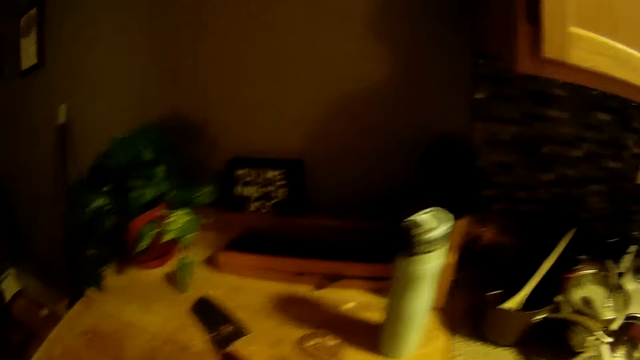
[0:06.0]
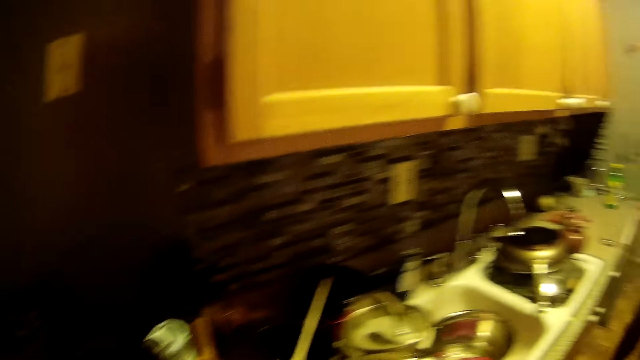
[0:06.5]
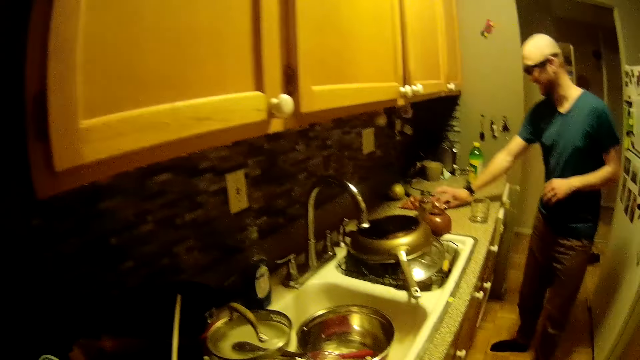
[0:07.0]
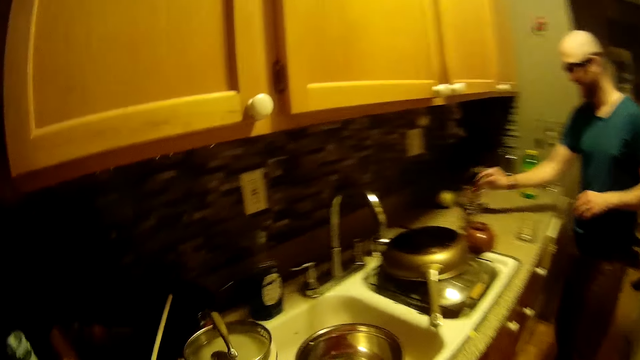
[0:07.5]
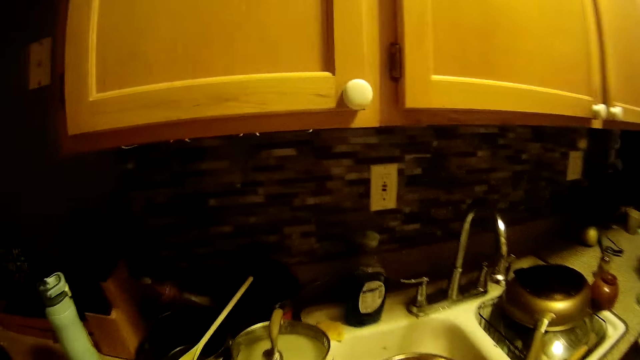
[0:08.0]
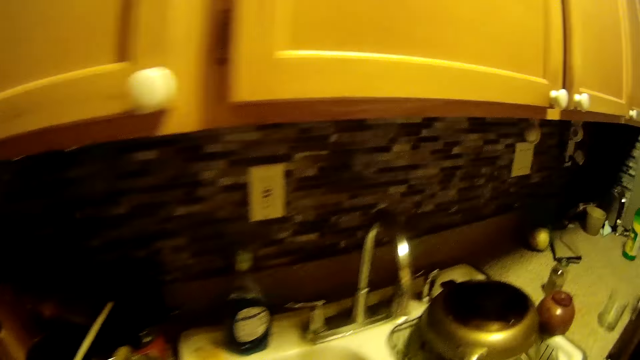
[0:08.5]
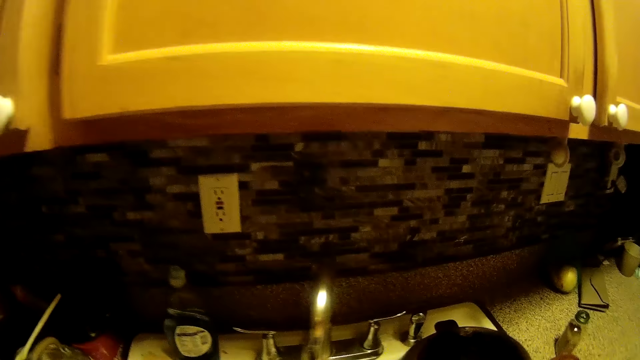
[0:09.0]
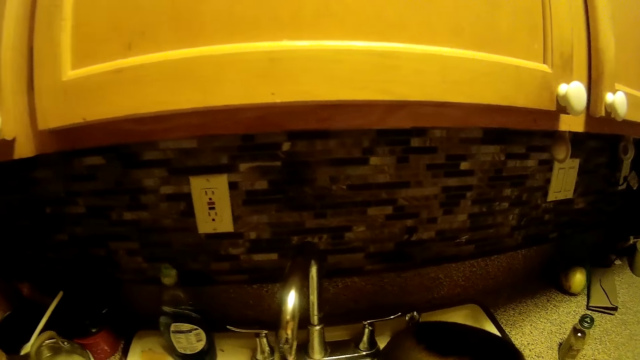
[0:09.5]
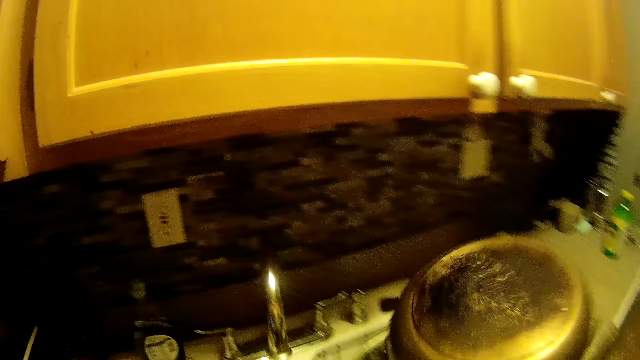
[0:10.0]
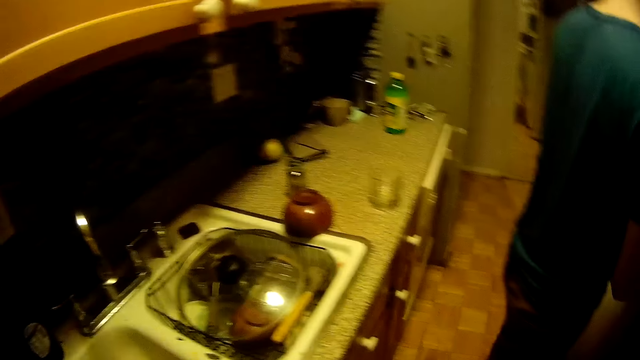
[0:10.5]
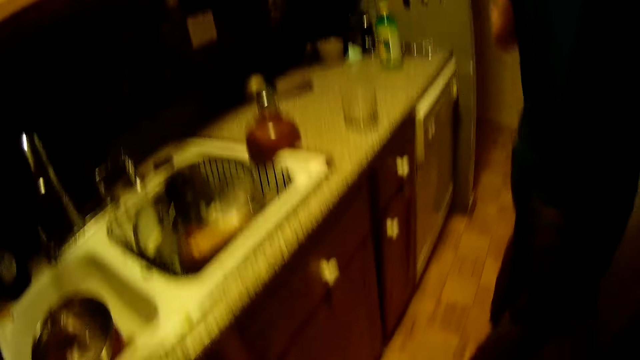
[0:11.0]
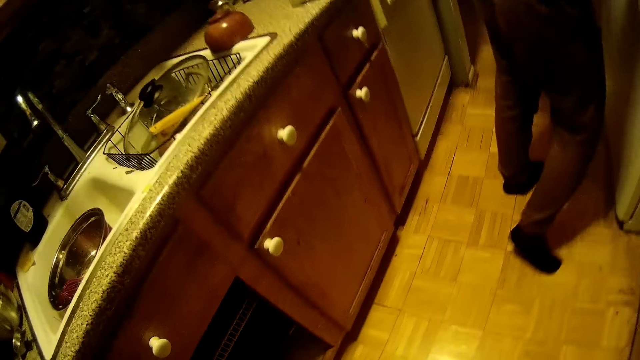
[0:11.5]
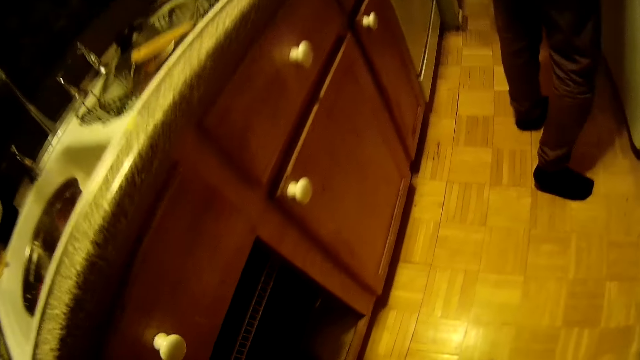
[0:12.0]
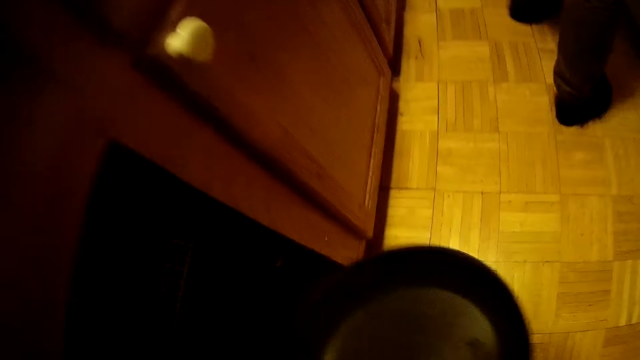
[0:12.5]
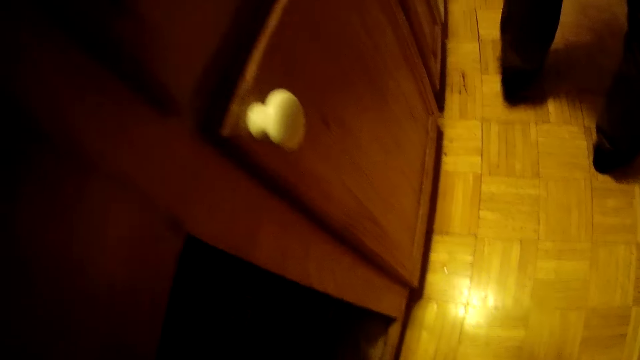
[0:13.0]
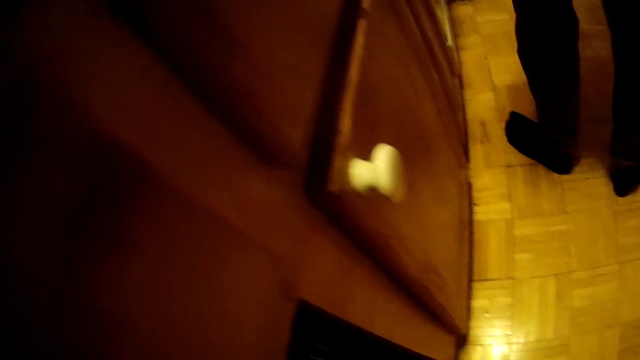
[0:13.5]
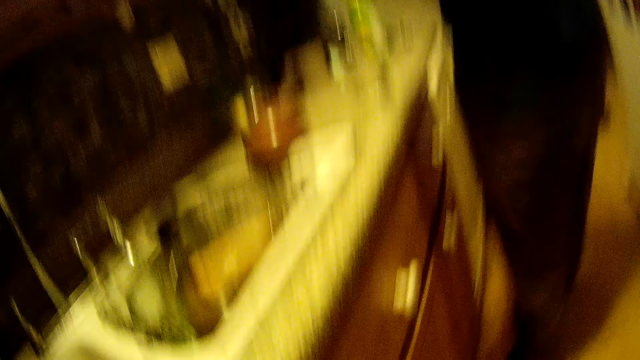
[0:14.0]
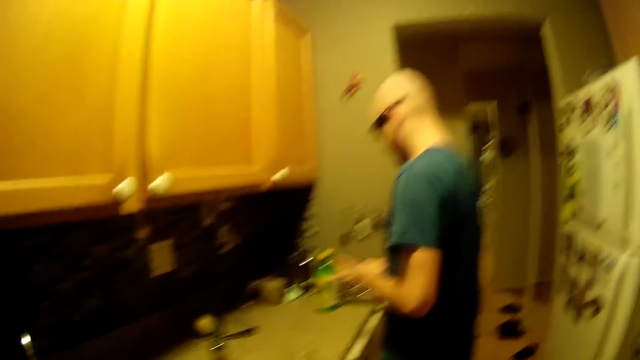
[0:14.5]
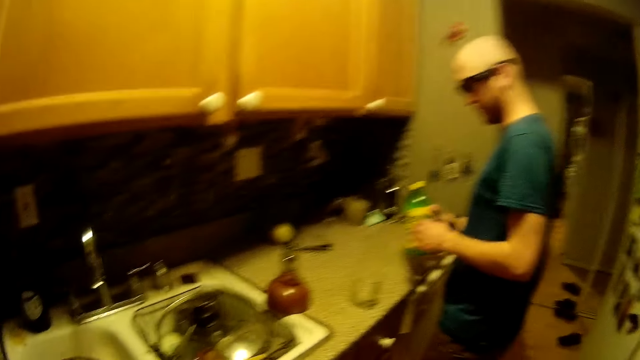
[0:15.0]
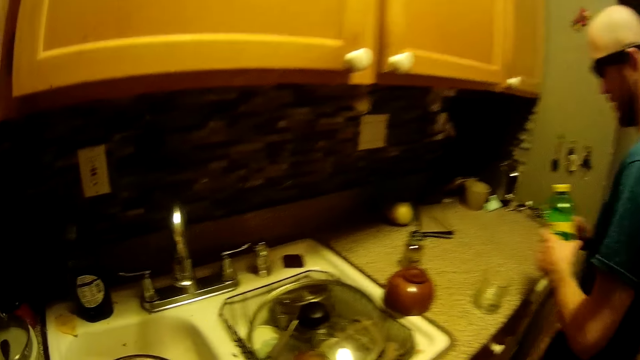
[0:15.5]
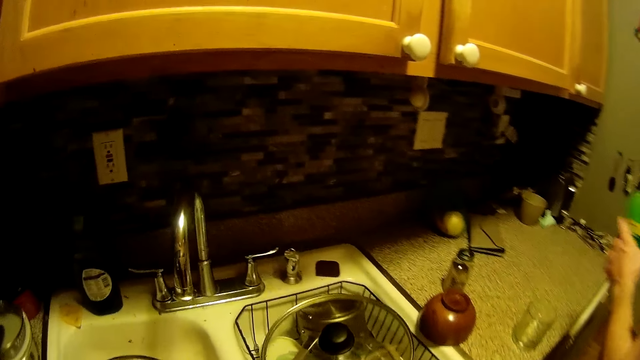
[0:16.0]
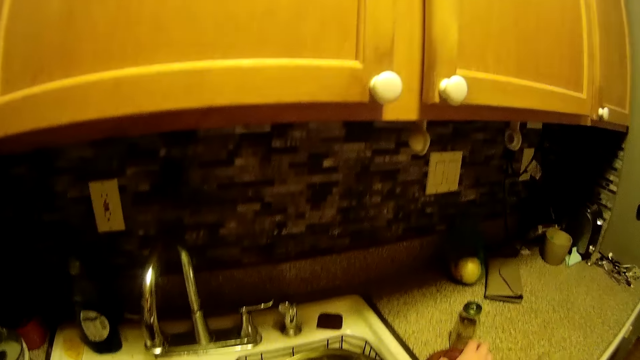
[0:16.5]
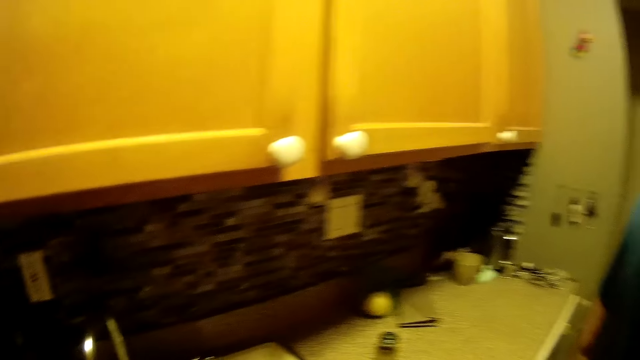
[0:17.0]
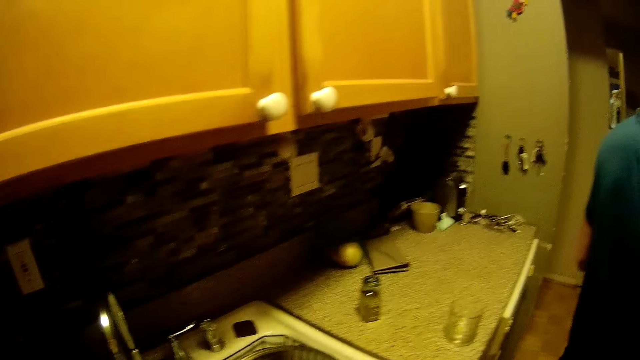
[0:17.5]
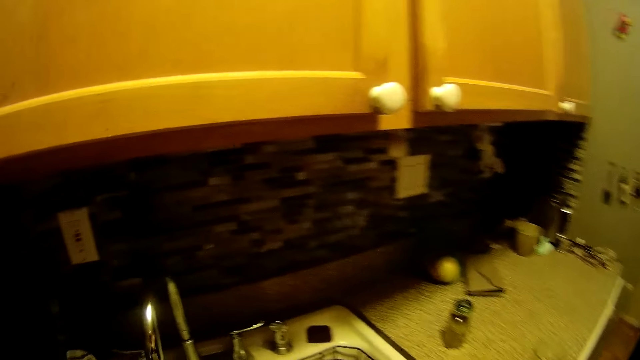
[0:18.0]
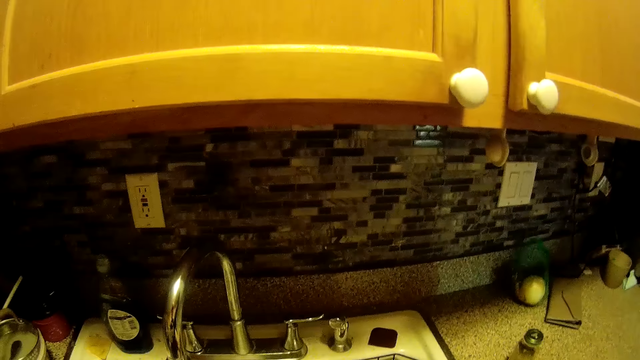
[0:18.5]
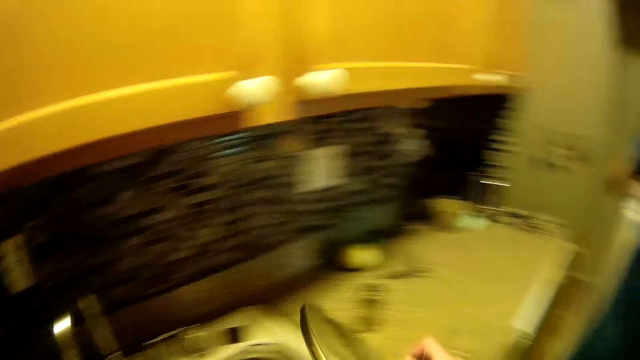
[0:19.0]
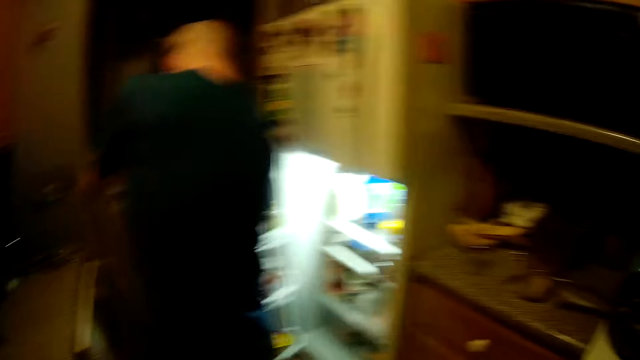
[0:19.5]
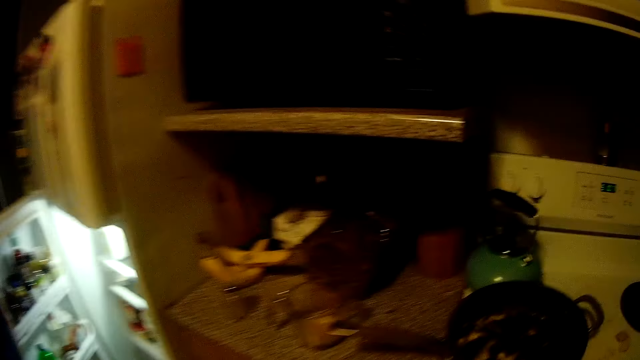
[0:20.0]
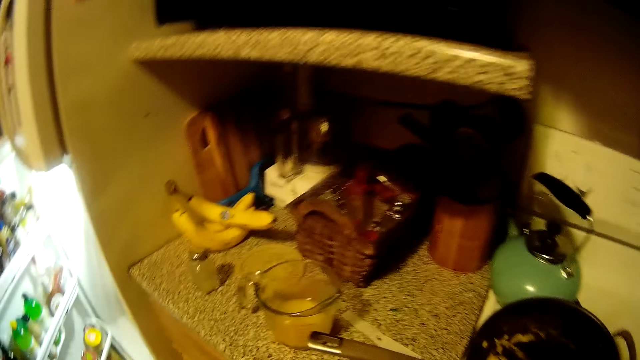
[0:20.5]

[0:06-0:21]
The camera wearer walks around the kitchen. A man picks a pack on a kitchen slab with his right hand. The man holds the pack with both hands. The camera wearer picks a frying pan on a kitchen sink with her right hand. She places the frying pan in a drawer with her right hand. The man picks a bottle on the kitchen slab with his right hand. The man holds the bottle with both hands. The camera wearer picks a bowl on the kitchen slab with her right hand. She looks around the kitchen. She picks a pot cover in the kitchen sink with her right hand. The man opens a fridge door with both hands.

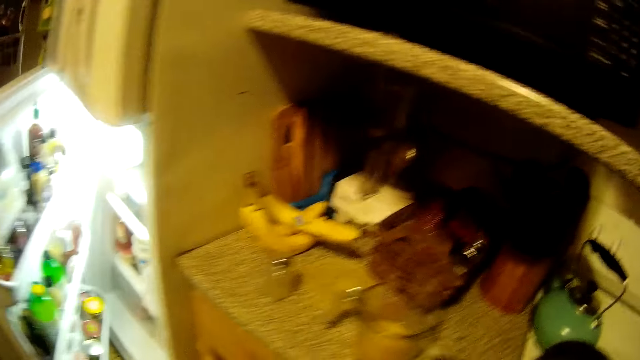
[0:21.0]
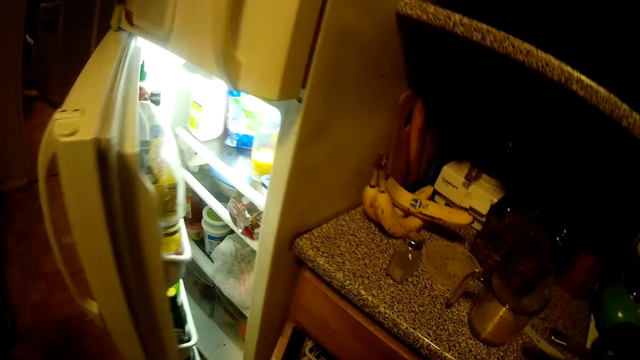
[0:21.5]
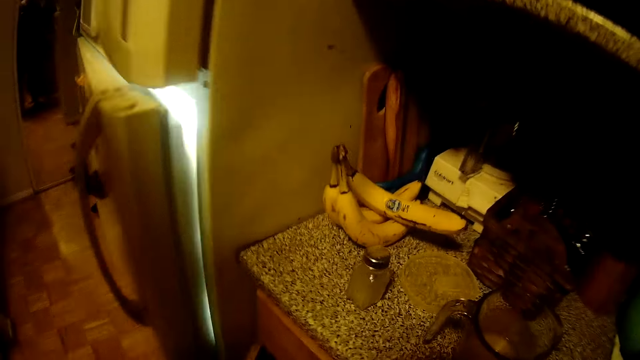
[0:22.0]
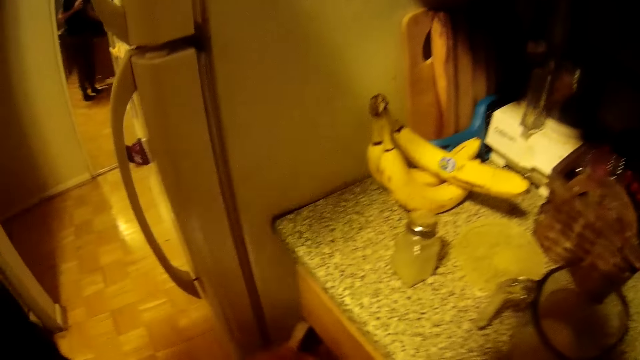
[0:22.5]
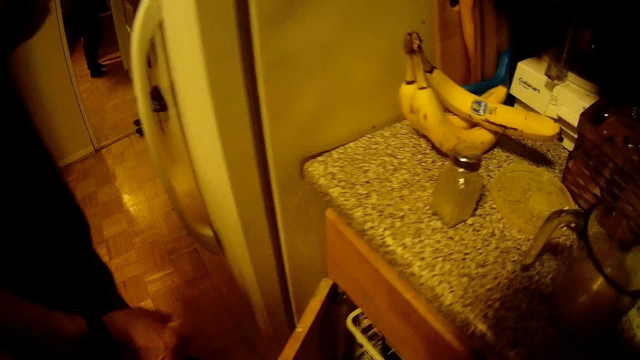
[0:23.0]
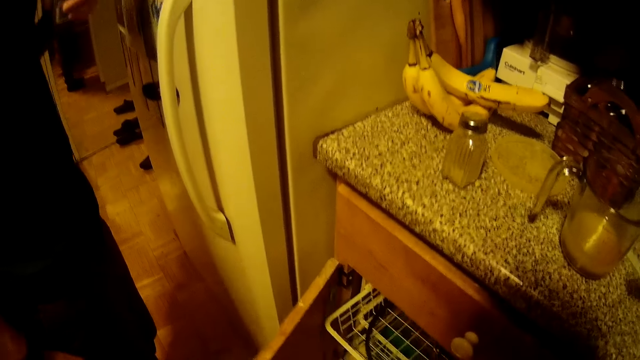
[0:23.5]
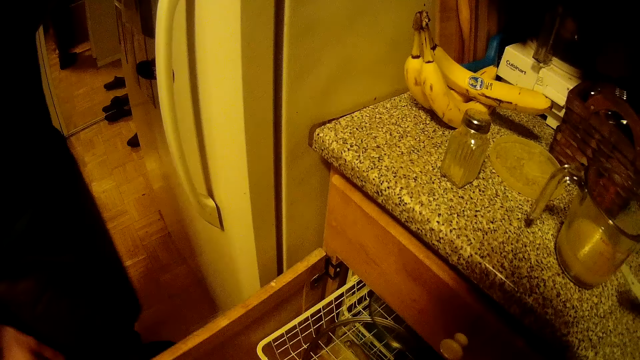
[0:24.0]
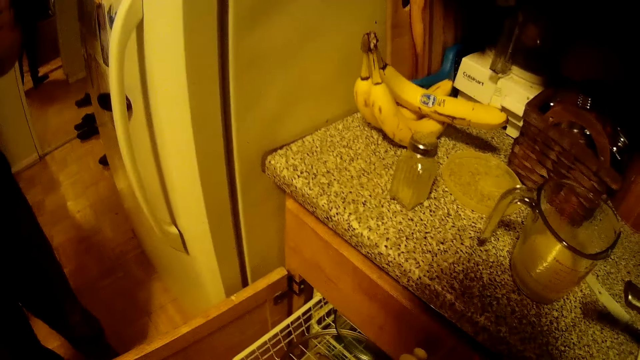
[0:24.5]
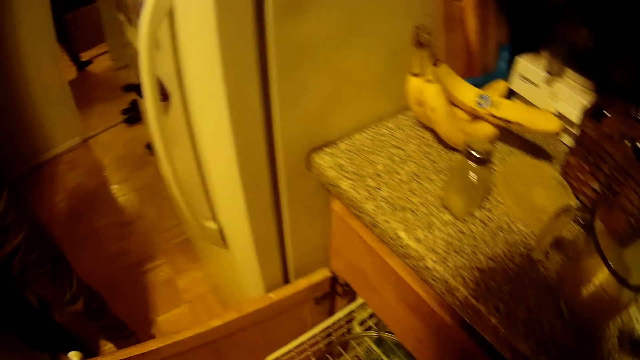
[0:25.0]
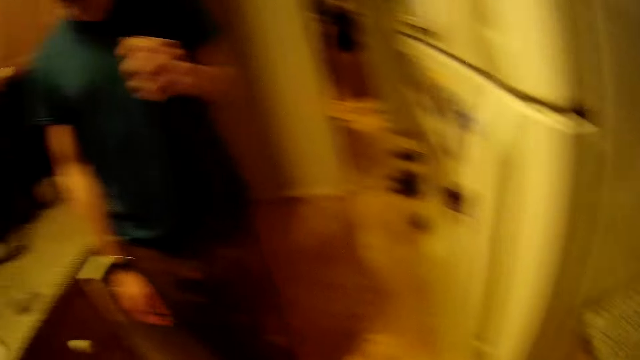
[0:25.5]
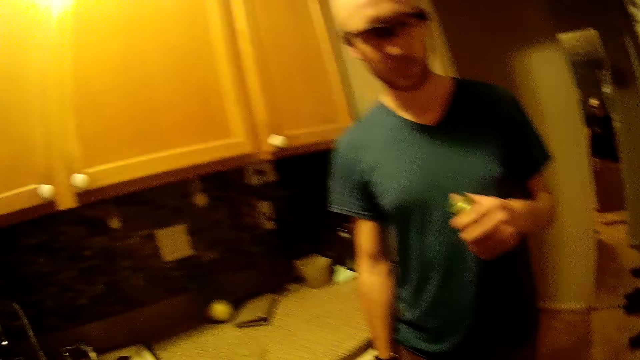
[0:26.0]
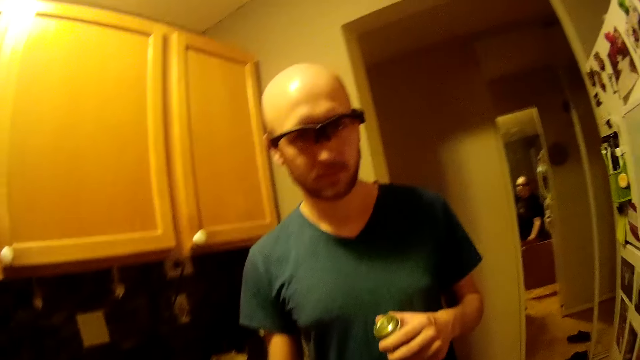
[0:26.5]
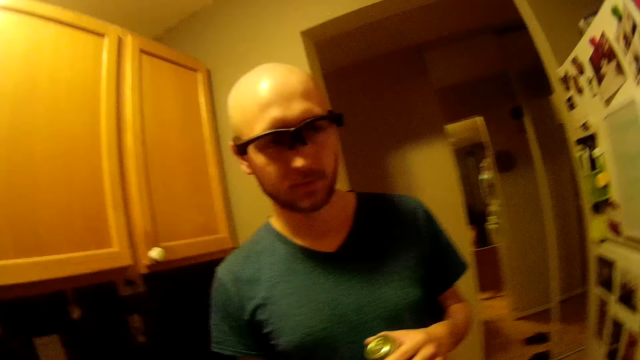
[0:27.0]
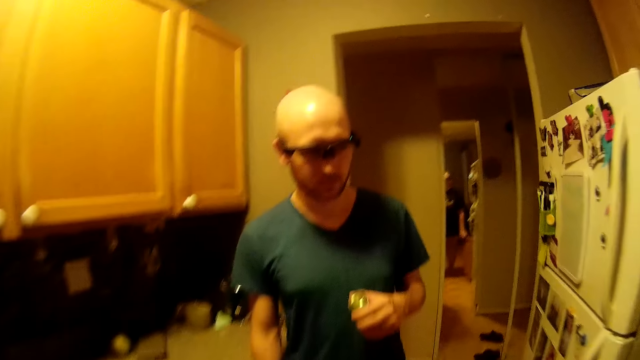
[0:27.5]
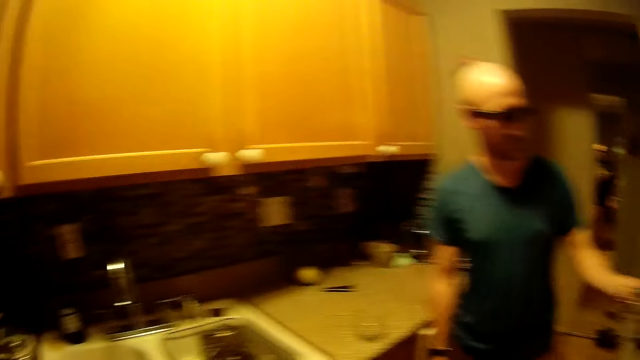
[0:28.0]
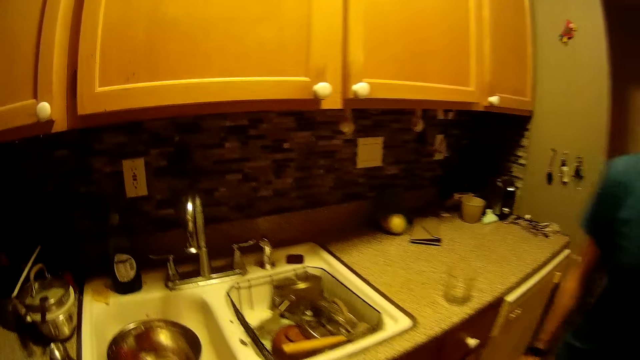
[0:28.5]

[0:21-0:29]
The man closes the fridge door with his left hand. The camera wearer opens a drawer with her left hand. She pulls a shelf from the drawer with her left hand. She holds a jar in her left hand.
